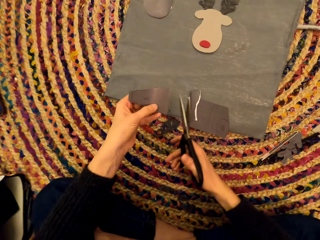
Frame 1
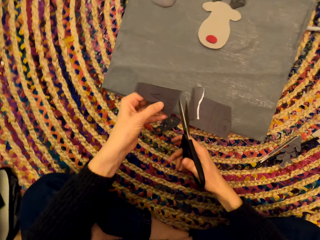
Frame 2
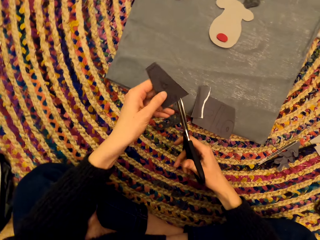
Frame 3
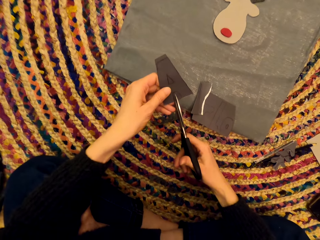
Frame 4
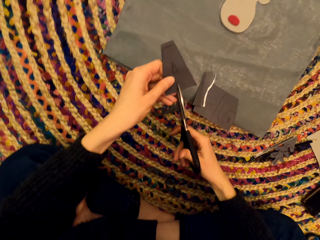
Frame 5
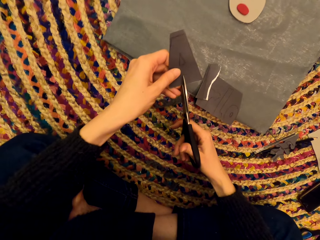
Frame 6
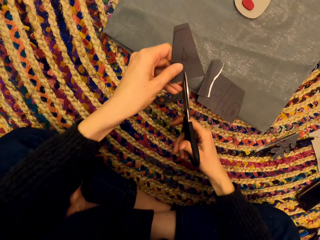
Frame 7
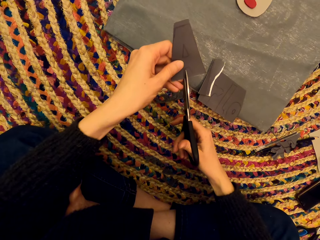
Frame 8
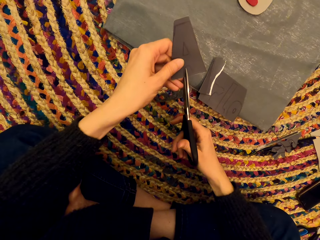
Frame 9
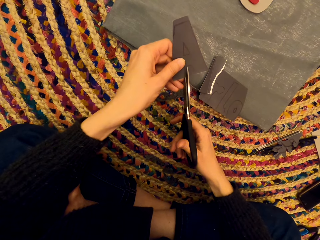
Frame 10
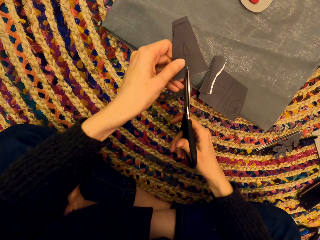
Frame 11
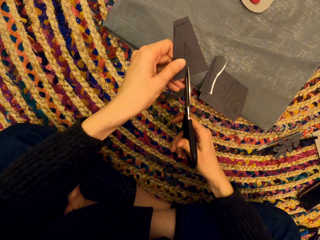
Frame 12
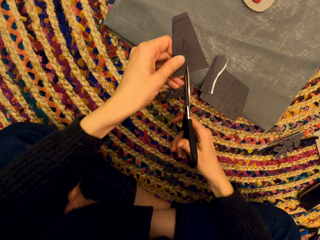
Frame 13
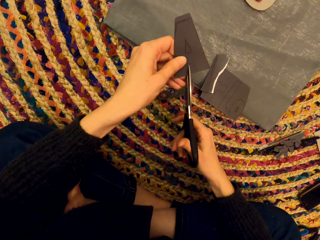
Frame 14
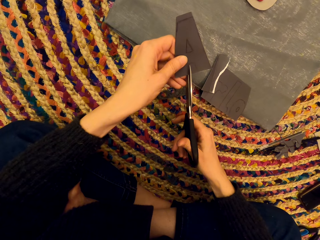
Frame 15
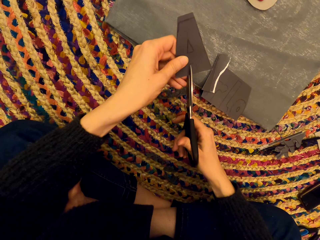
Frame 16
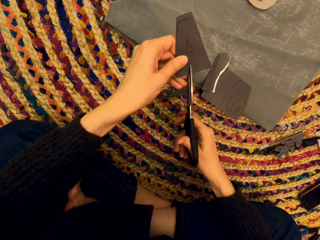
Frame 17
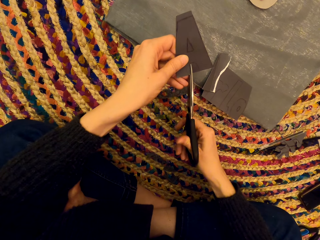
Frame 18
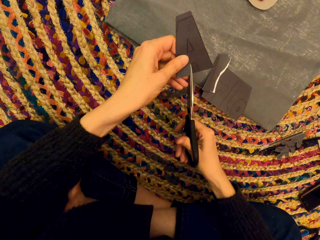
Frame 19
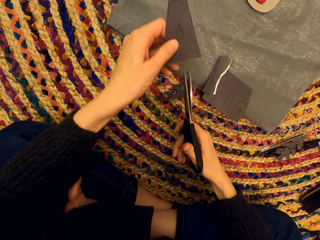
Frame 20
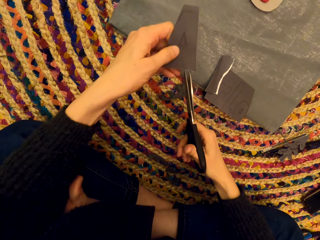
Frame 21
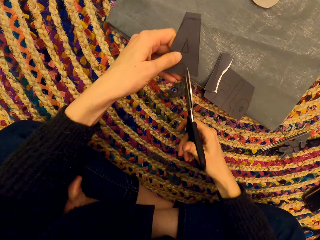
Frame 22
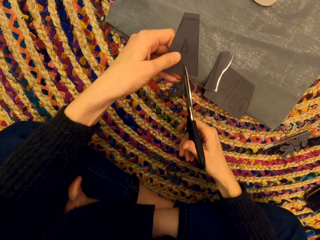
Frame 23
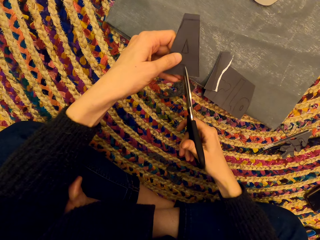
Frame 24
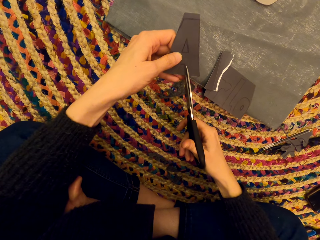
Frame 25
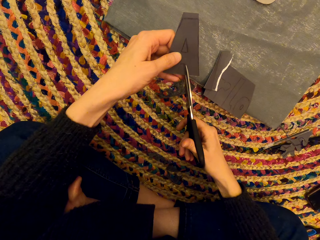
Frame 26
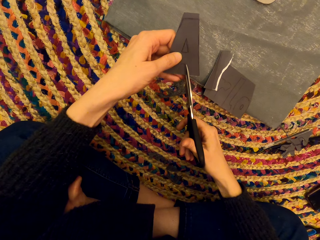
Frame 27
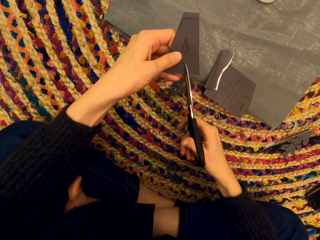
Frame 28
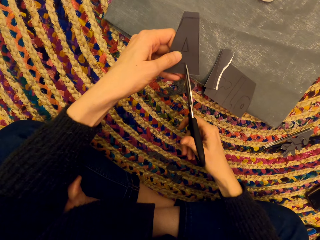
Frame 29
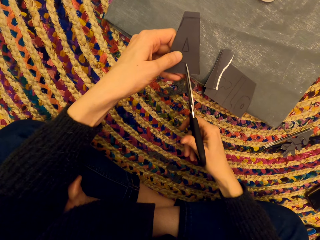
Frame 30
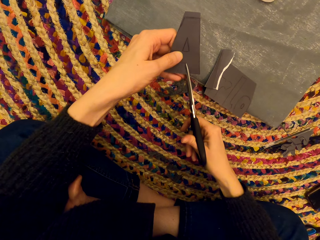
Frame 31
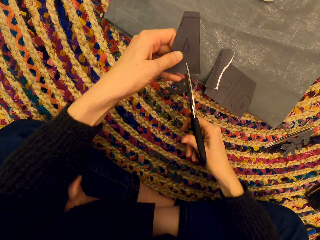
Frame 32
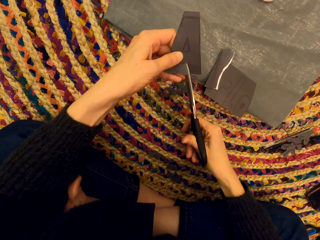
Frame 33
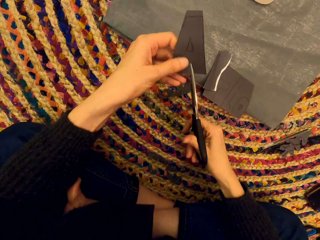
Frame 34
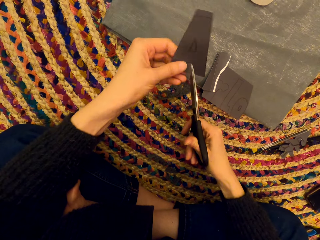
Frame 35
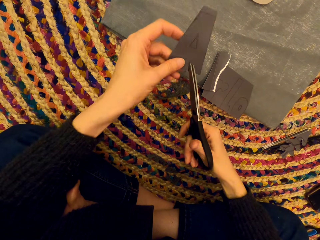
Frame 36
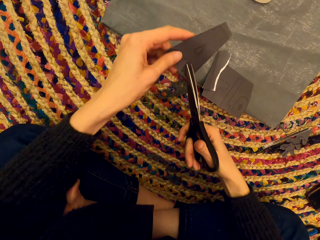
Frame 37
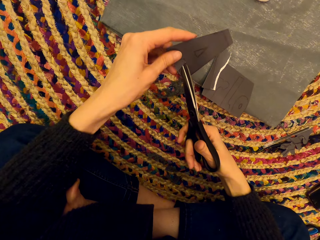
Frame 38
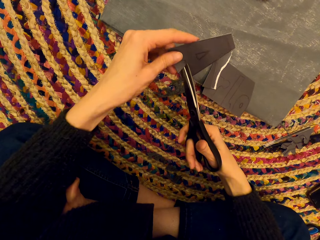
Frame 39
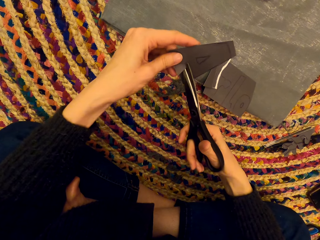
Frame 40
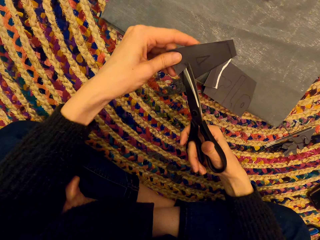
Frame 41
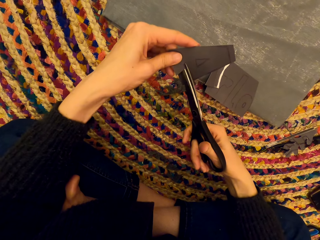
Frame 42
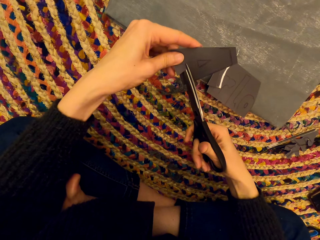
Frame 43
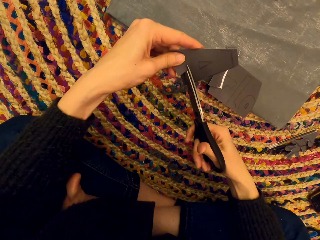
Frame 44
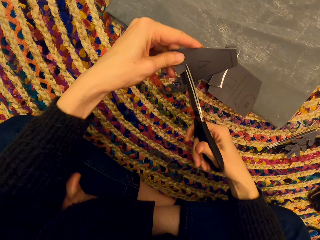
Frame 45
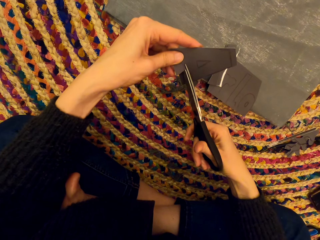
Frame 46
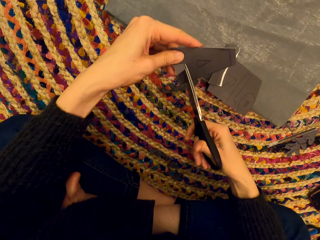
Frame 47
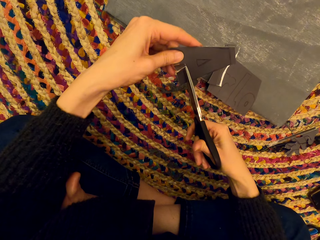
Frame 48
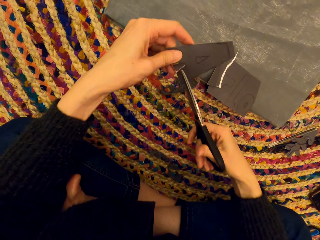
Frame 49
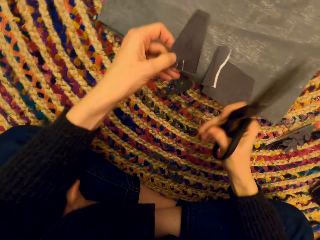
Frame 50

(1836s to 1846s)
The camera wearer picks up the paper art. They cut the paper art.

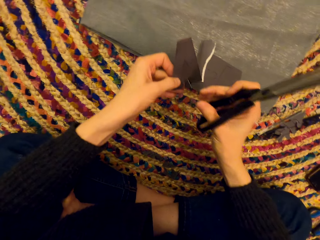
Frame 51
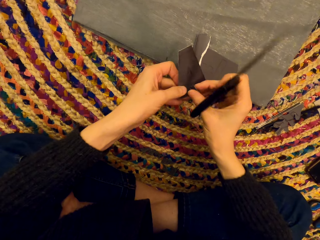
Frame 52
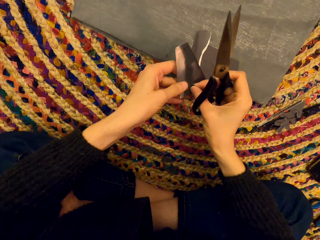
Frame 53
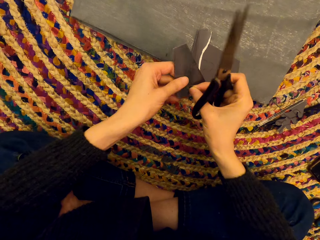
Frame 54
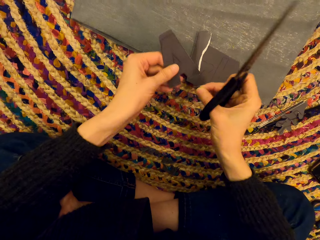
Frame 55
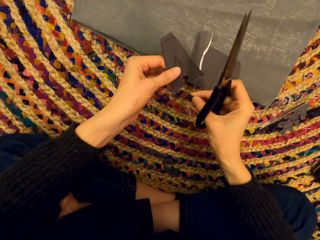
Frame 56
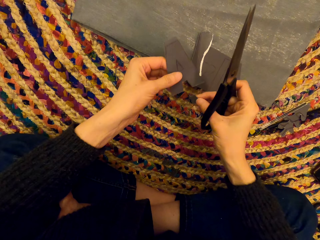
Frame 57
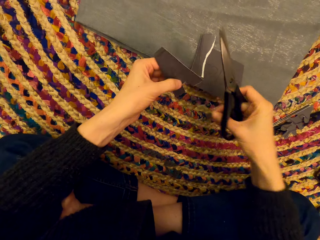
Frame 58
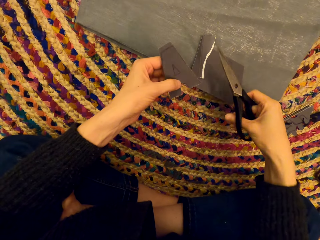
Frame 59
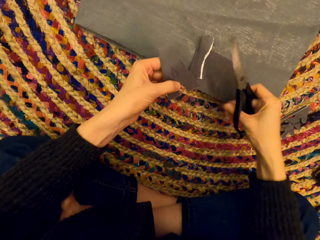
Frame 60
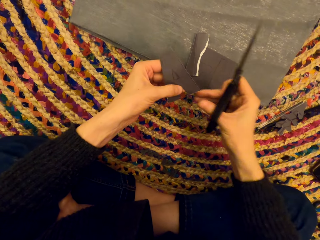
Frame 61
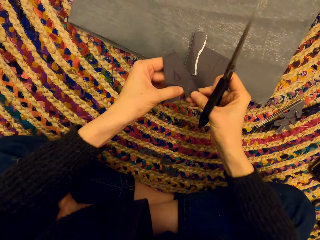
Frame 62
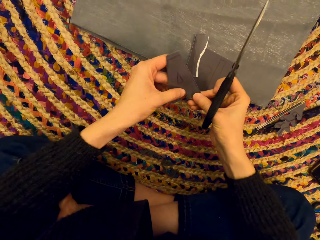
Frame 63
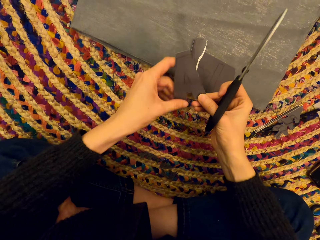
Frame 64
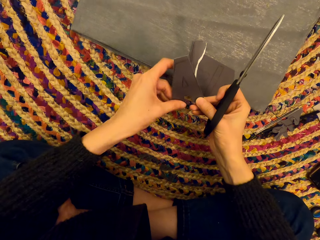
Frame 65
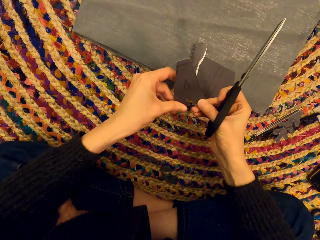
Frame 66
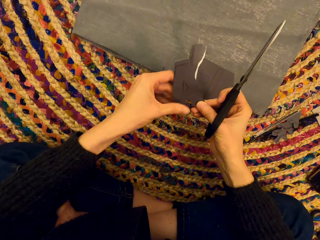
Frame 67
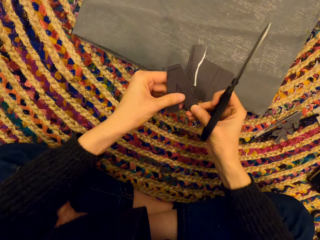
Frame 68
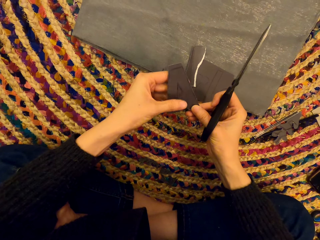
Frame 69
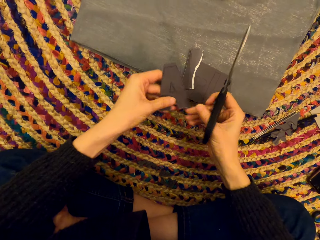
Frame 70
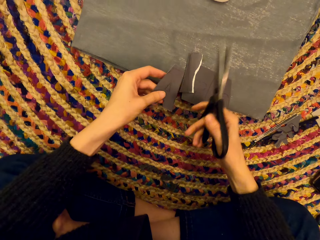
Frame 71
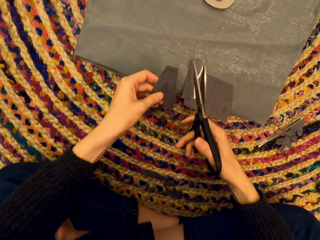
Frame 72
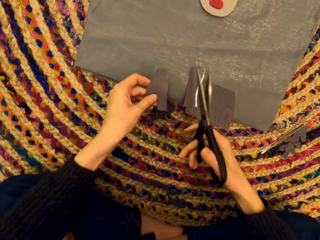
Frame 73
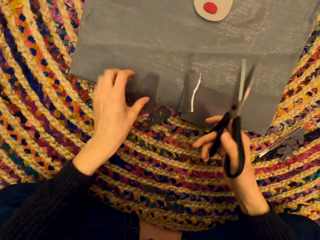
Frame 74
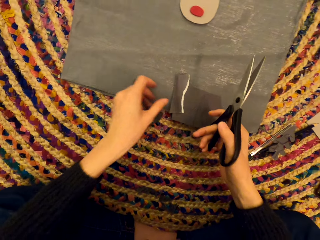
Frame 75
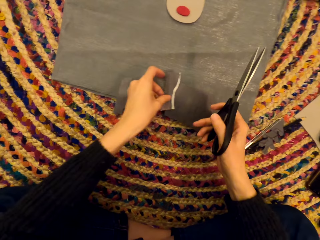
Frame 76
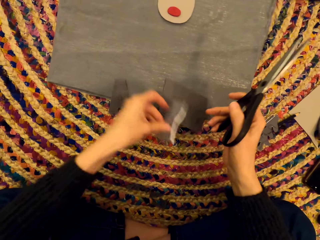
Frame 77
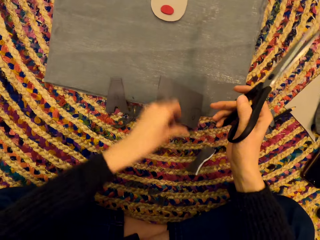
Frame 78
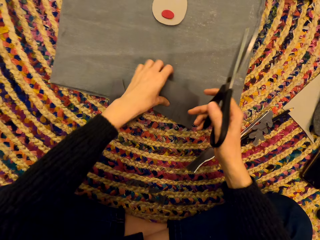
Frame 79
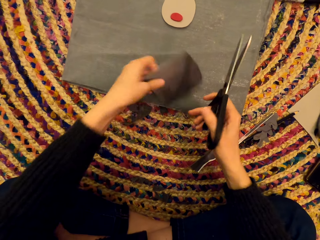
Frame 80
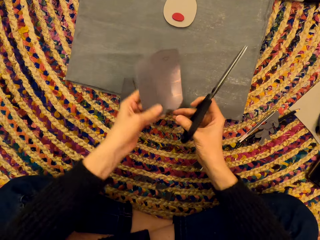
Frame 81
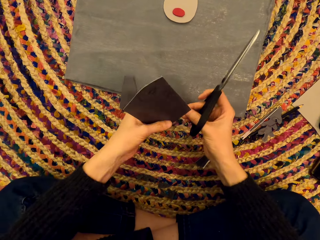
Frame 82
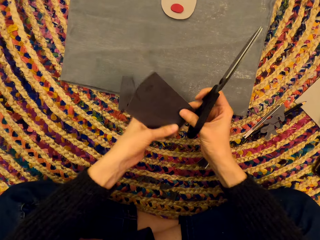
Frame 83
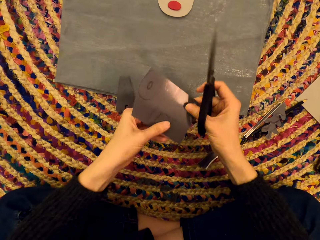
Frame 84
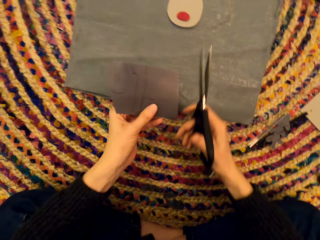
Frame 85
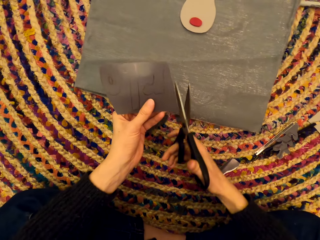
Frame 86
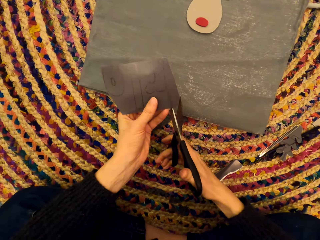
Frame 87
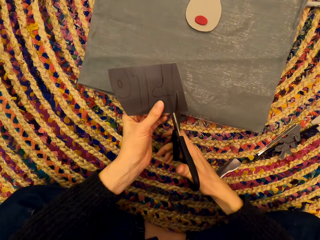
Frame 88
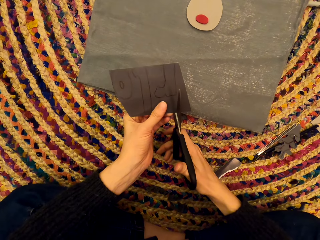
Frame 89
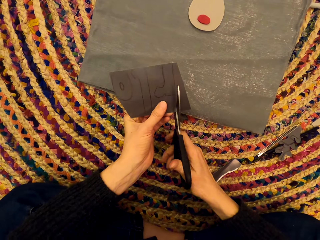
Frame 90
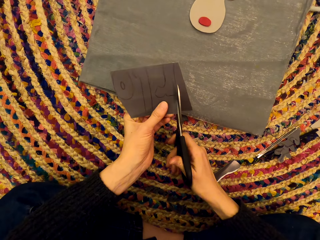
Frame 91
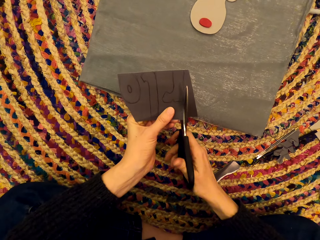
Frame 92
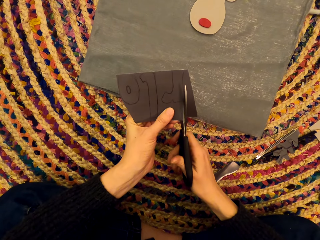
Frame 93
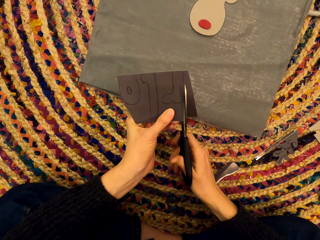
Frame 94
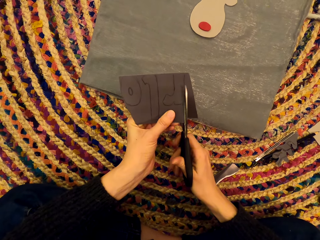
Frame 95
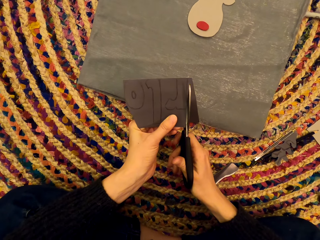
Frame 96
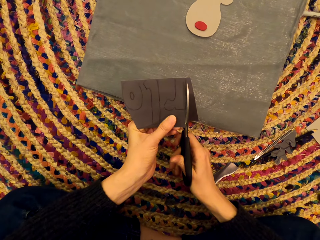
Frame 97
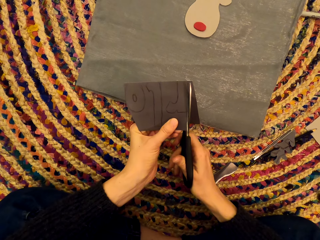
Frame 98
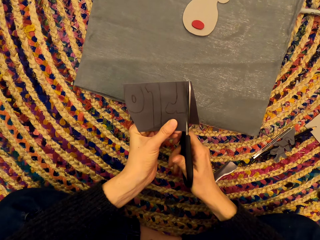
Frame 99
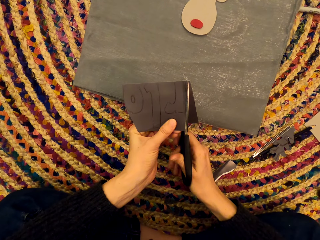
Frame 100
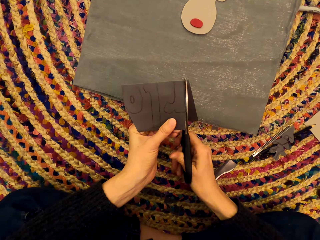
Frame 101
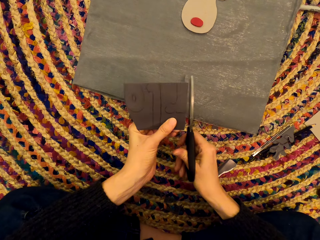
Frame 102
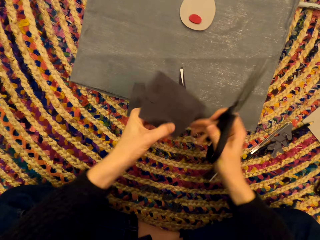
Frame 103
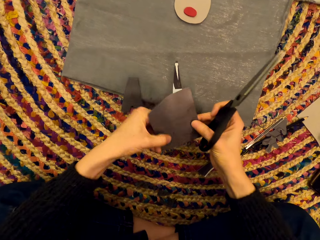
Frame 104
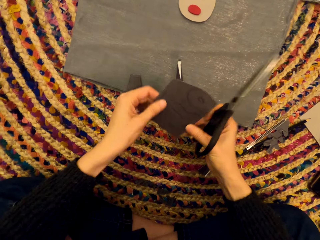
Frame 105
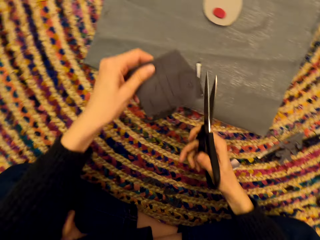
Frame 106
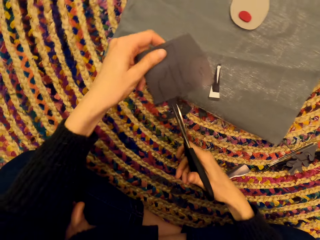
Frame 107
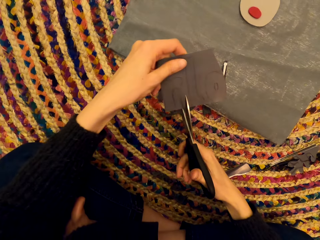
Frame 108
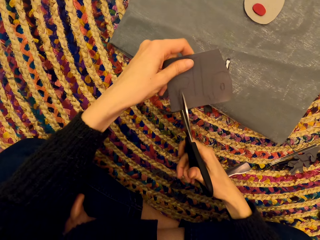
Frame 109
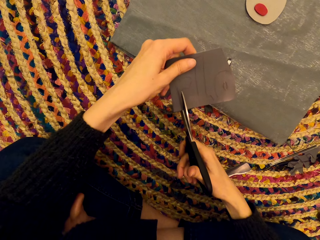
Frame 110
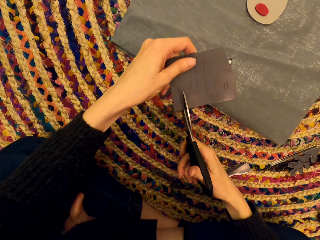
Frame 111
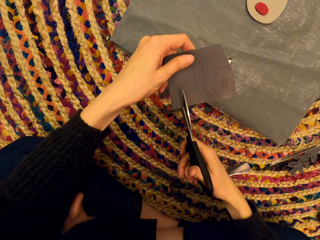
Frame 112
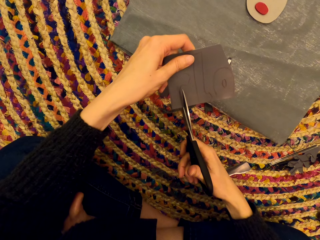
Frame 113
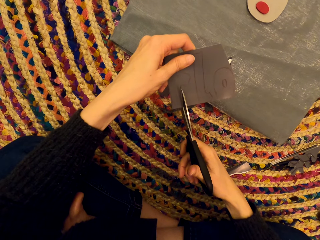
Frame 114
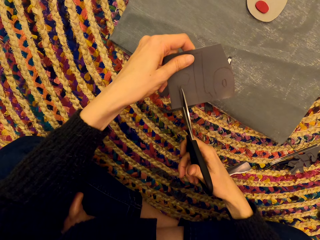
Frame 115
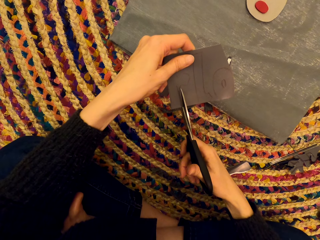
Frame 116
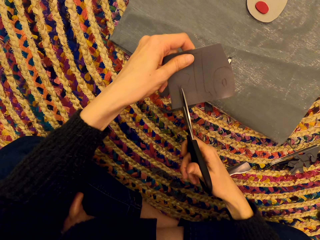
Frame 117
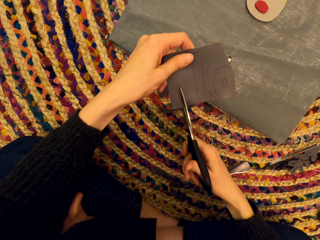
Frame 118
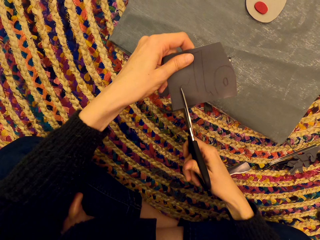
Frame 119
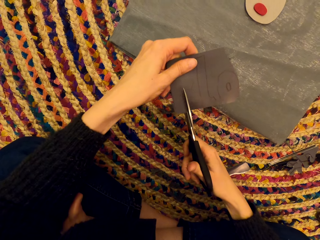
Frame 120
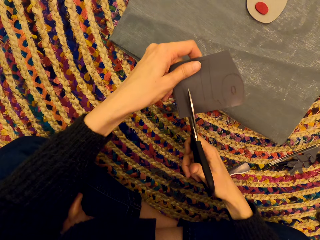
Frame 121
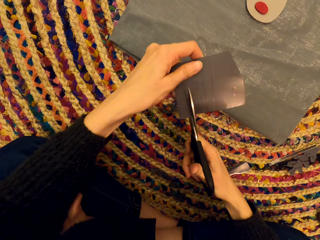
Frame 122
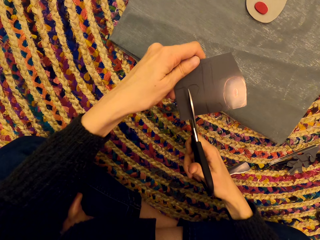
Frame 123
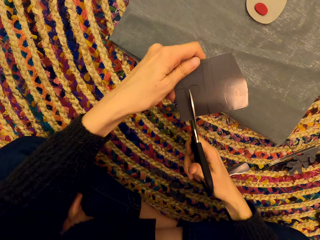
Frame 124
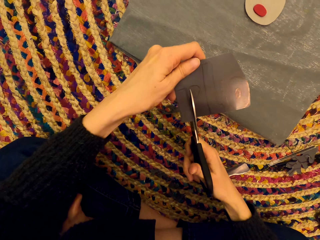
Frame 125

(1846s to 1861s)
The camera wearer removes the cut piece of the paper art and drops the cut piece of the paper art. They examine the paper art. They drop the paper art. They pick up the paper art. They drop the paper art. They pick up the paper art. They cut the paper art with the scissors. They turn the paper art. They cut the paper art.
